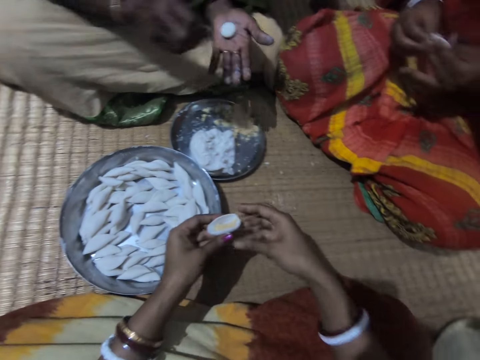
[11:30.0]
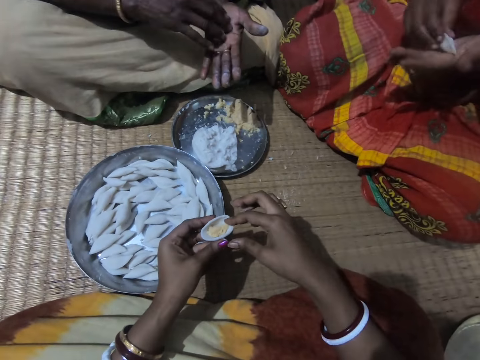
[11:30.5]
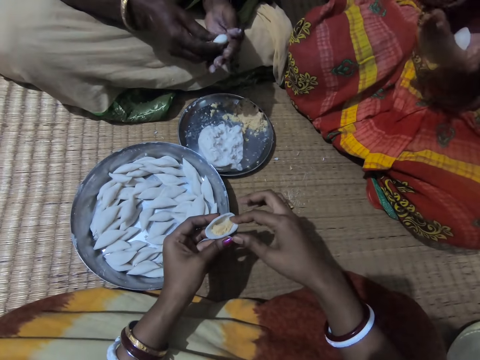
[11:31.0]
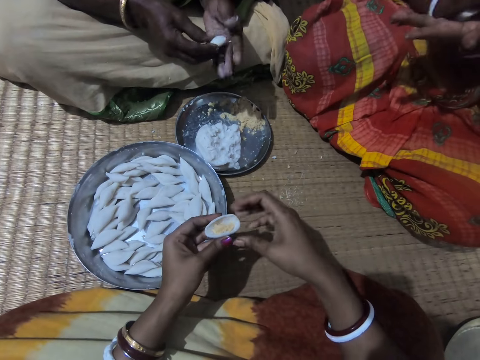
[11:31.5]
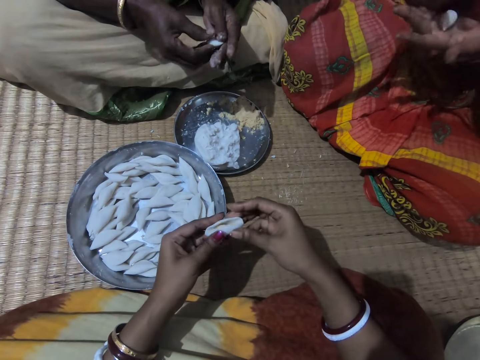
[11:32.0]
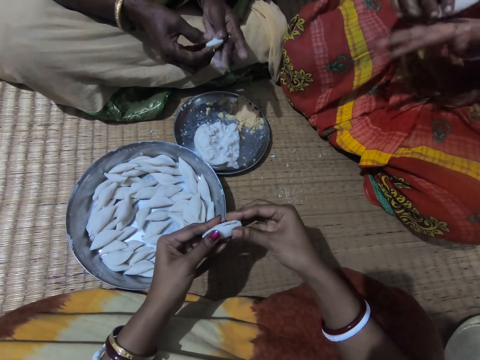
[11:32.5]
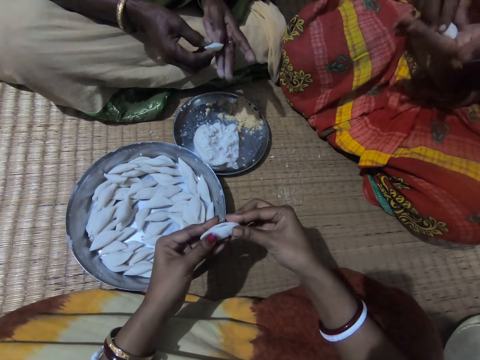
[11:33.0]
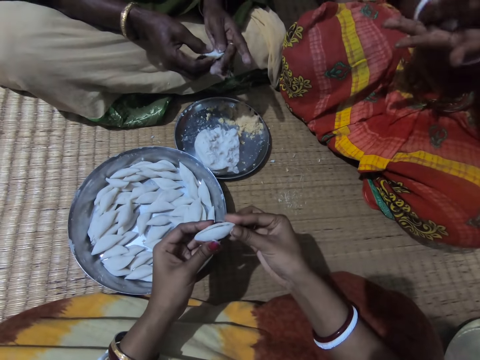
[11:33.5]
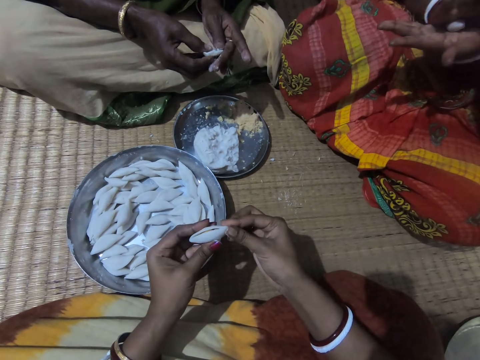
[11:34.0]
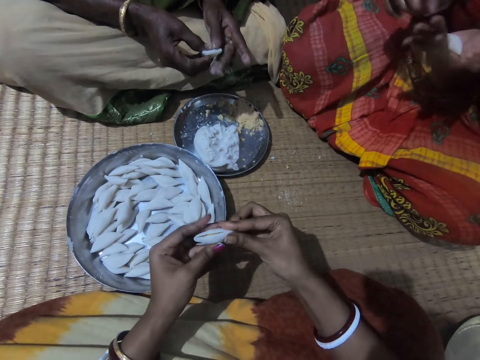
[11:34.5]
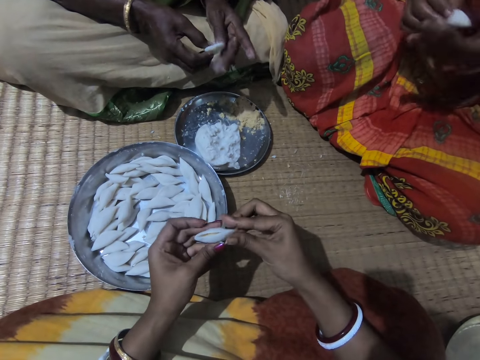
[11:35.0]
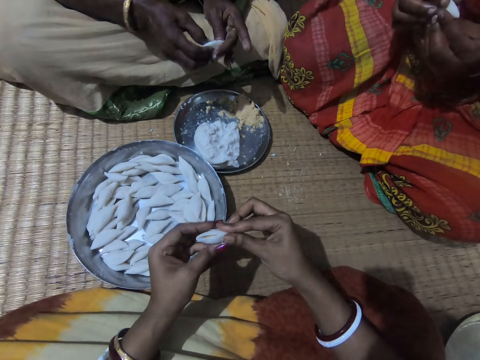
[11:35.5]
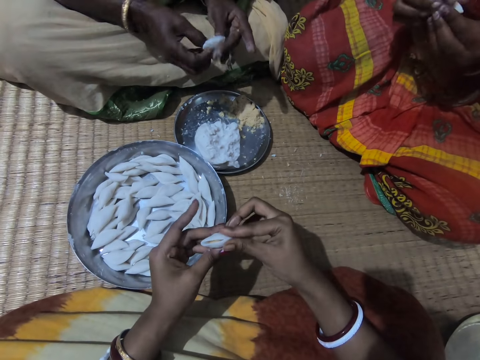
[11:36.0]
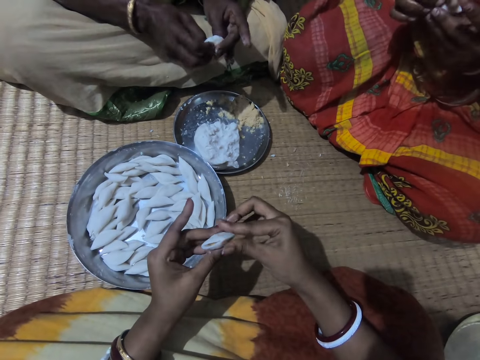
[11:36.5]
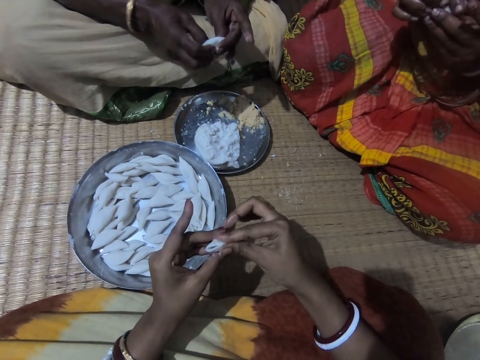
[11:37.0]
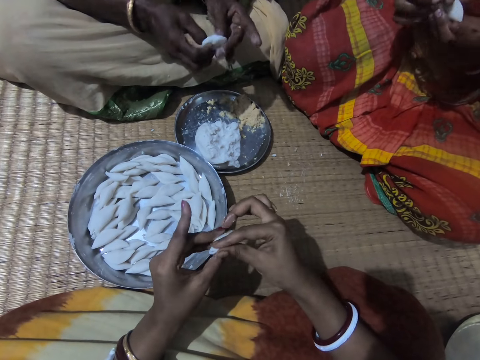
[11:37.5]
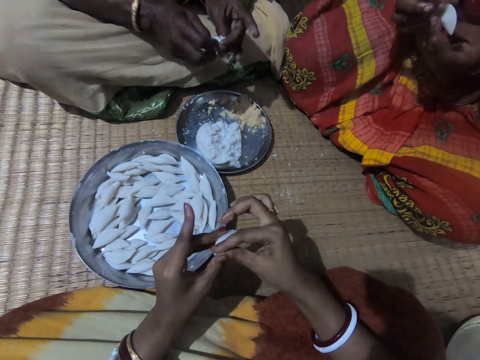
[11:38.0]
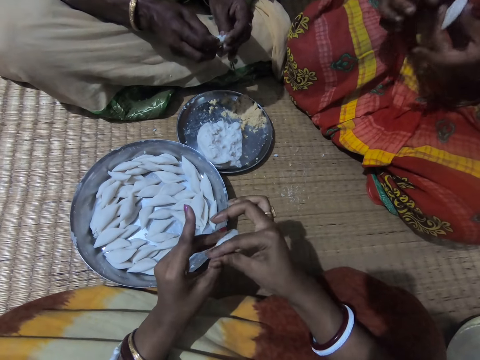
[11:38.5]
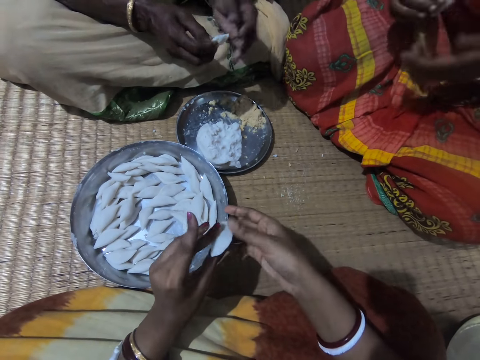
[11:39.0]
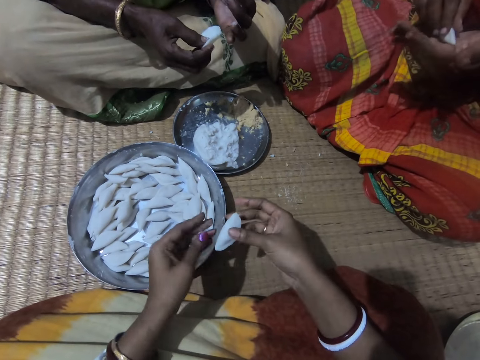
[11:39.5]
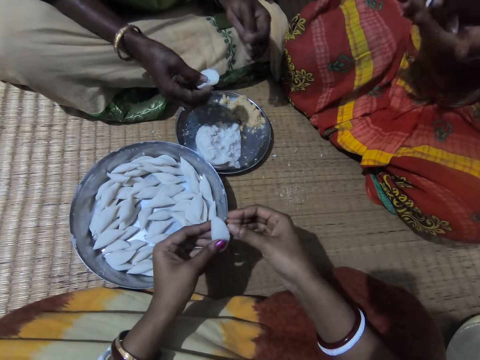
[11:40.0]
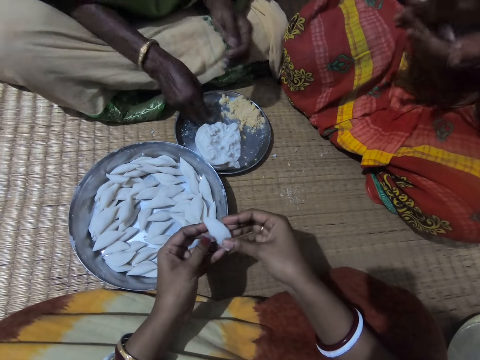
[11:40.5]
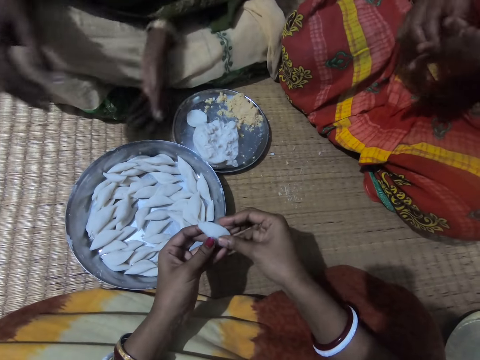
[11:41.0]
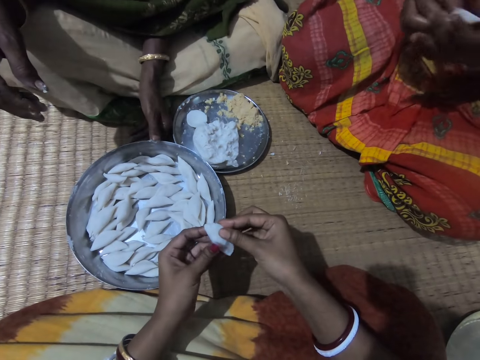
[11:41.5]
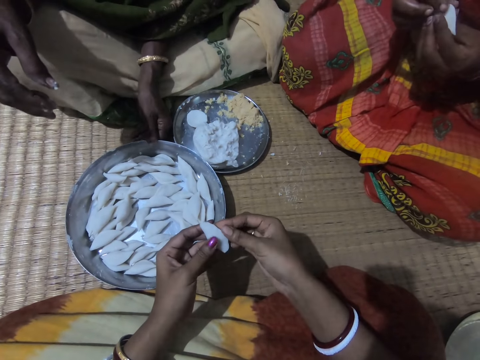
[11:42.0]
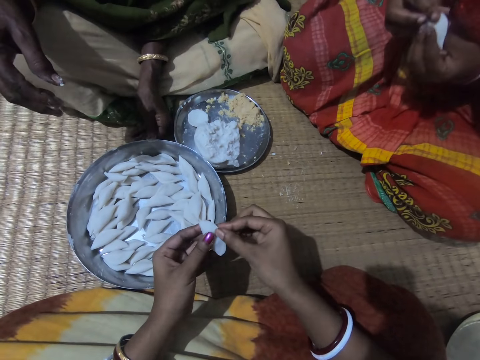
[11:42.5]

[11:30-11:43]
A woman folds the dough. Another woman shapes the dough. The first woman rolls the dough. The camera wearer folds the corn flour or dough with both hands. The other woman shapes the dough. The first woman rolls the corn flour with both hands. The camera wearer folds the dough. The other woman shapes the dough. The first woman folds the dough. The camera wearer folds the dough. The other woman shapes the dough. The first woman folds the dough. The camera wearer folds the dough. The first woman turns the dough. The camera wearer folds the dough. The first woman rolls the dough. A man drops the corn flour into the plate with his right hand. The other woman places the dough on the plate and scrapes dough from her finger.

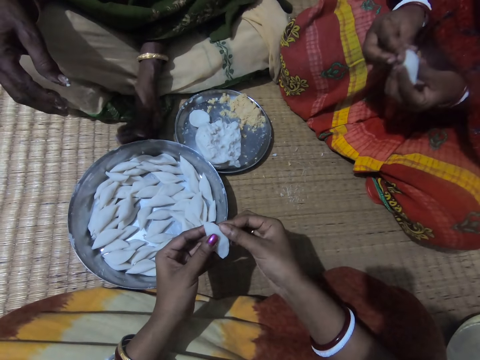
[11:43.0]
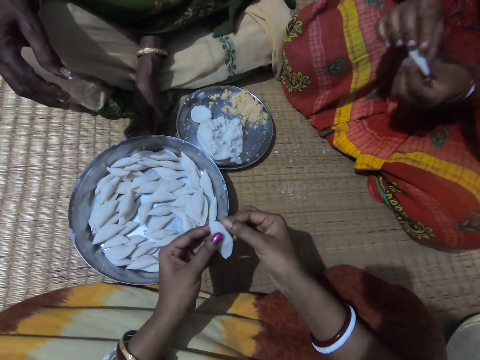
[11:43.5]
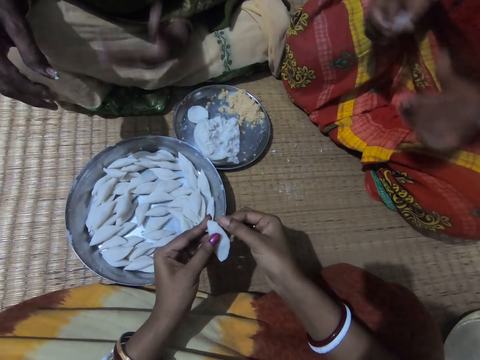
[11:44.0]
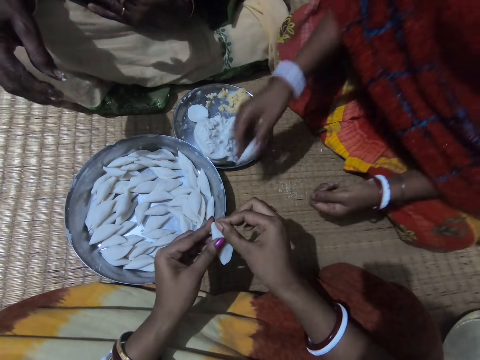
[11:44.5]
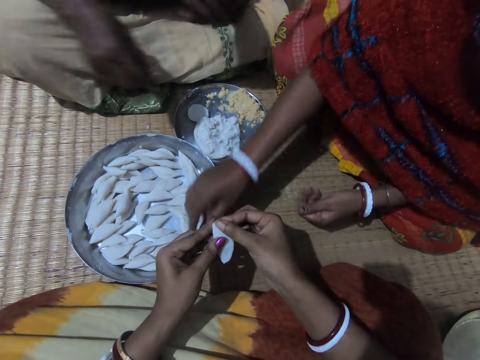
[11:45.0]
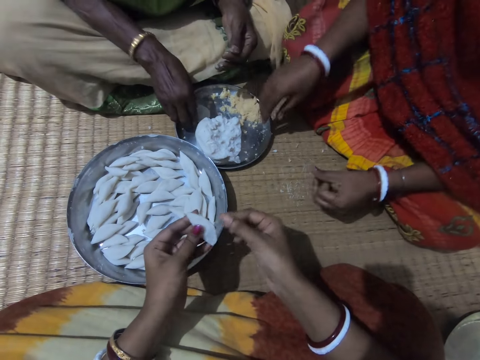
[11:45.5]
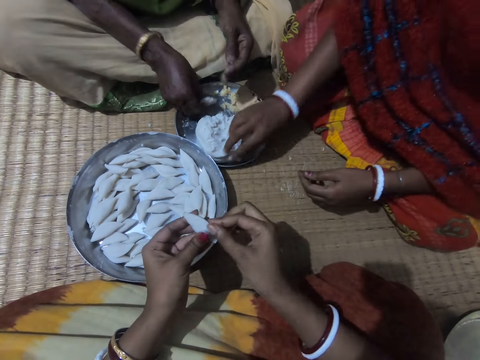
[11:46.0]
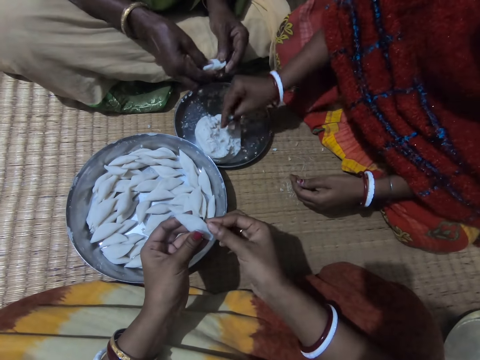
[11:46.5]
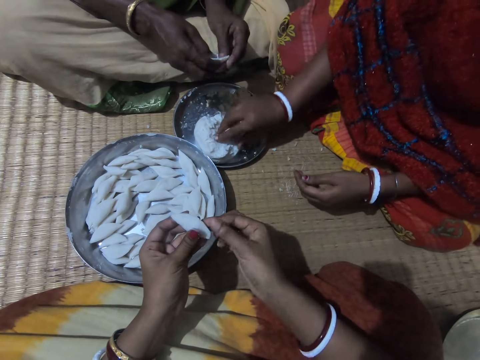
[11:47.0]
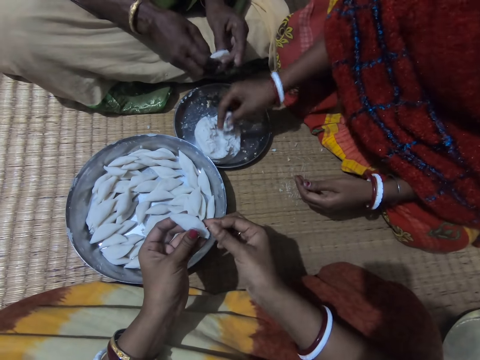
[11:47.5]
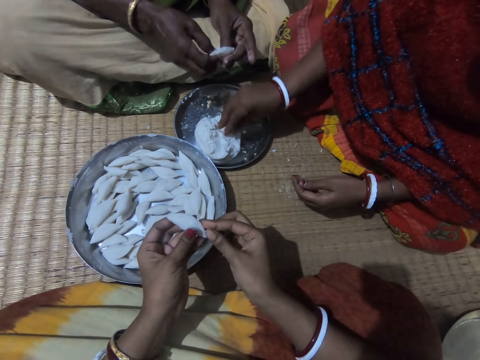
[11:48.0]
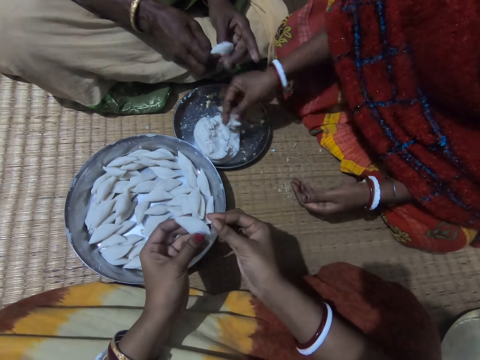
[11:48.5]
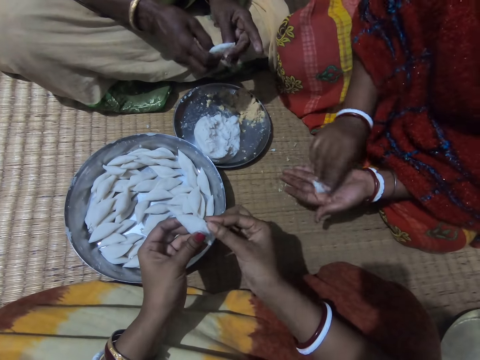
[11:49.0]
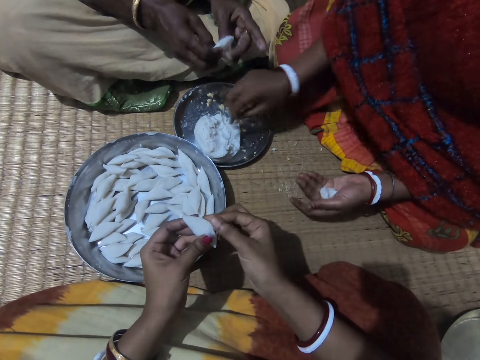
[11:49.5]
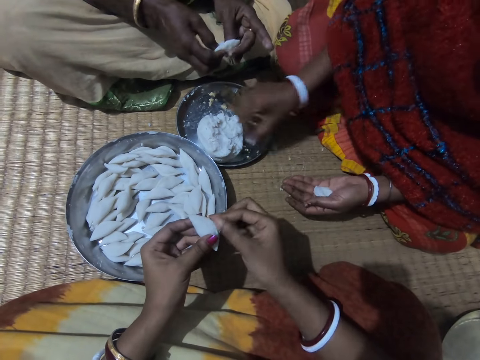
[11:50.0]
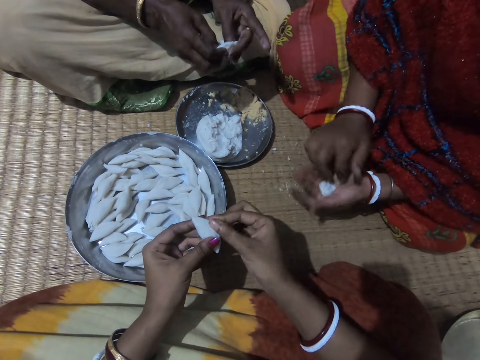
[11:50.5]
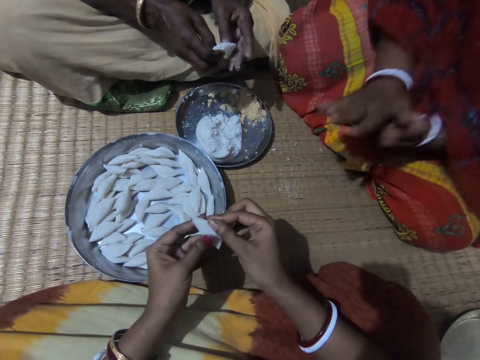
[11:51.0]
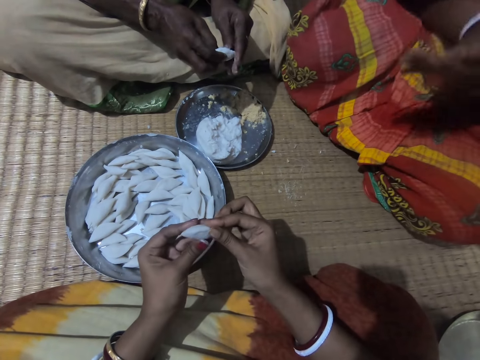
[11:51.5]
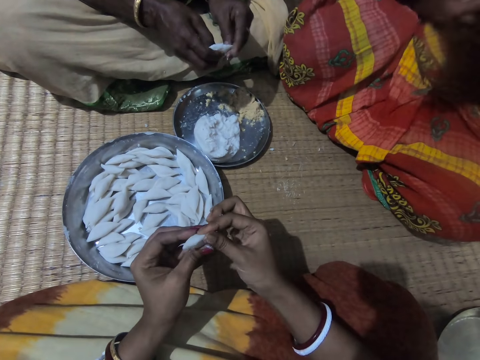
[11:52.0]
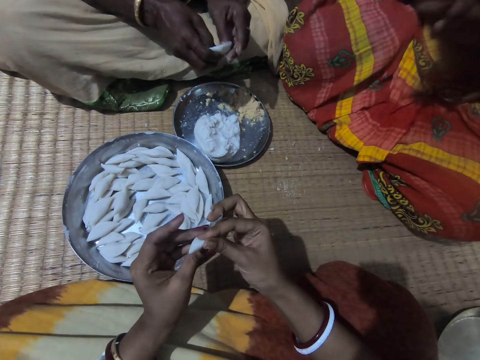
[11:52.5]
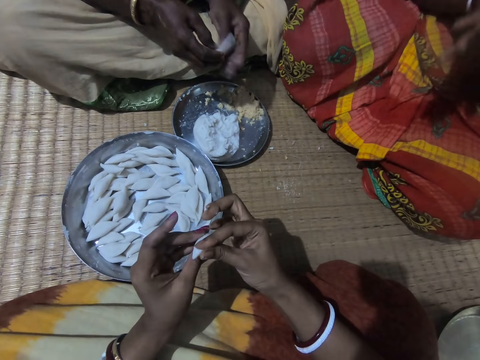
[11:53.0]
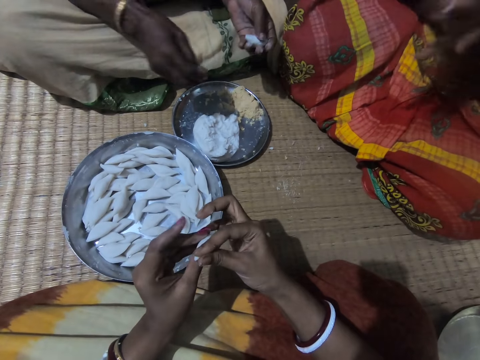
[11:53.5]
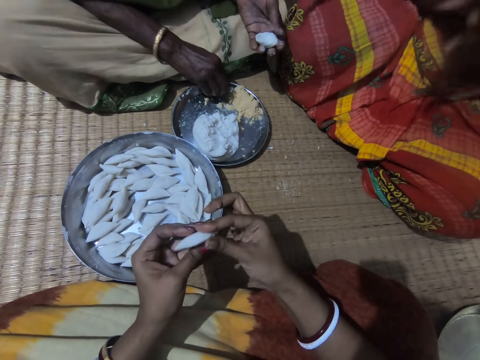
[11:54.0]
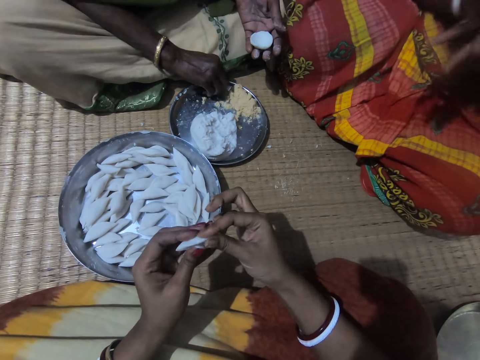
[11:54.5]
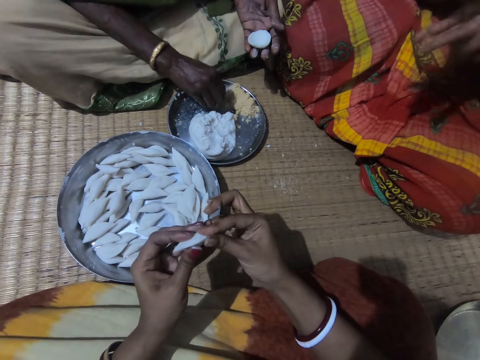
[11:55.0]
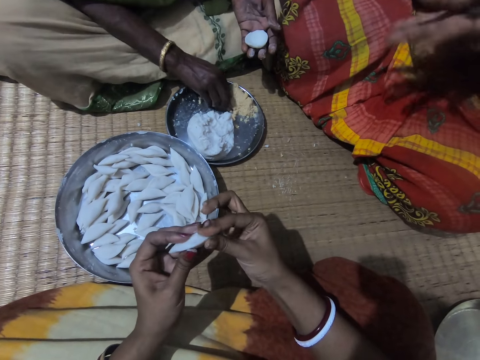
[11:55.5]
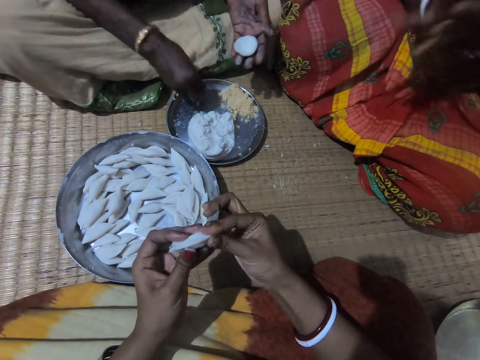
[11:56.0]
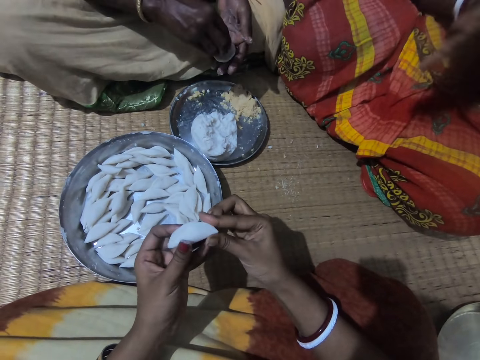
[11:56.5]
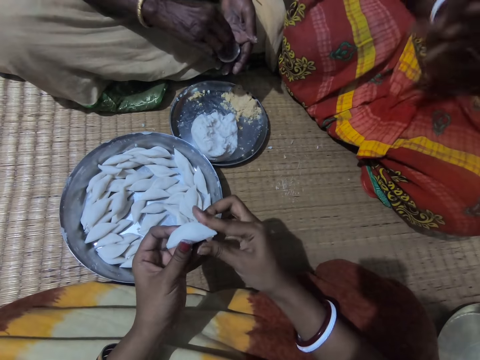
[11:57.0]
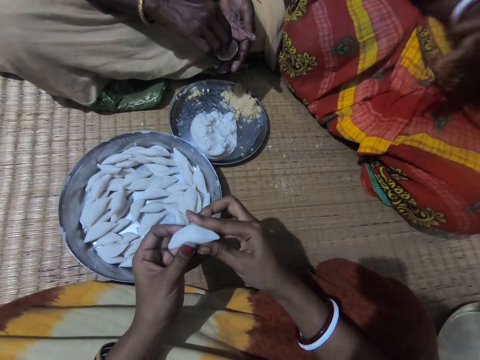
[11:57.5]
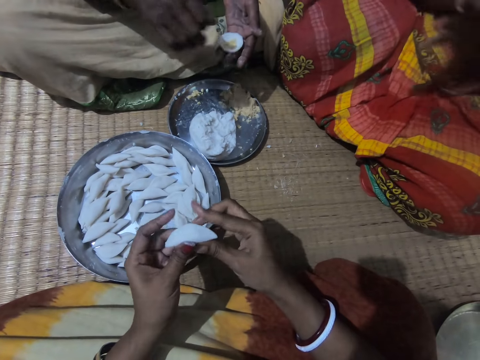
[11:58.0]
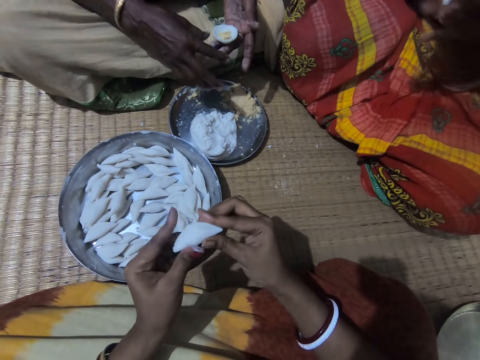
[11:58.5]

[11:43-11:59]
The camera wearer folds the dough. A woman folds the dough. A man touches the plate with his left hand. The woman places the dough on the plate. Another woman drops the corn flour in the plate with her right hand. The man picks the corn flour from the plate with his right hand. A third woman picks the dough. The camera wearer folds the dough. The third woman shapes the dough. The first woman takes some corn flour from the plate with her right hand. The man forms the corn flour to shape with both hands. The first woman takes some corn flour from the plate with her right hand again. She transfers the corn flour to her left hand and cuts the dough. The camera wearer shapes the dough. The third woman shapes the dough. The first woman rolls the corn flour with both hands. The camera wearer folds the dough. The third woman shapes the dough. The first woman rolls the dough. The camera wearer folds the dough. The third woman collects filling on the plate. The man takes some corn meal from the plate with his right hand. The first woman rolls the dough. The camera wearer folds the dough. The third woman fills the dough with filling. The man puts the corn meal in the corn flour. The first woman rolls the dough. The camera wearer shapes the dough.
